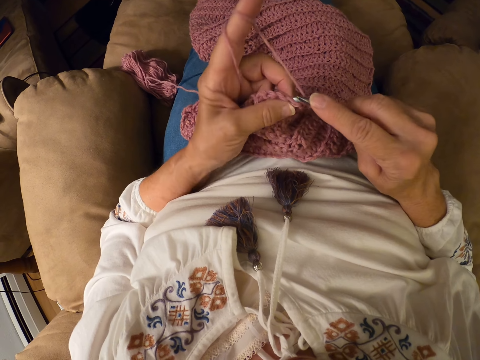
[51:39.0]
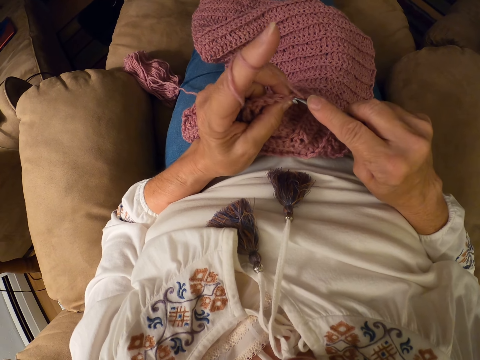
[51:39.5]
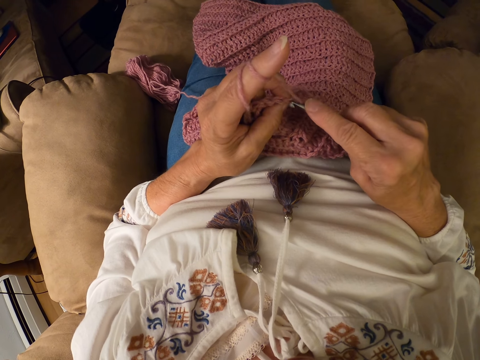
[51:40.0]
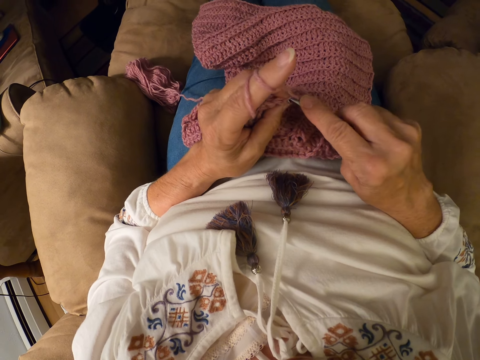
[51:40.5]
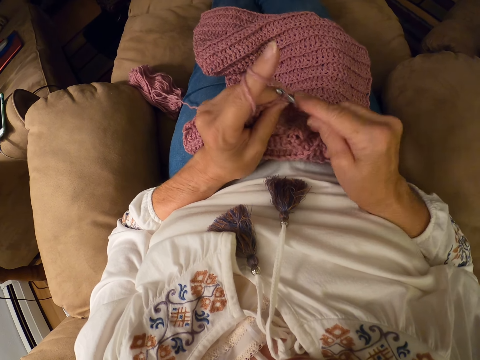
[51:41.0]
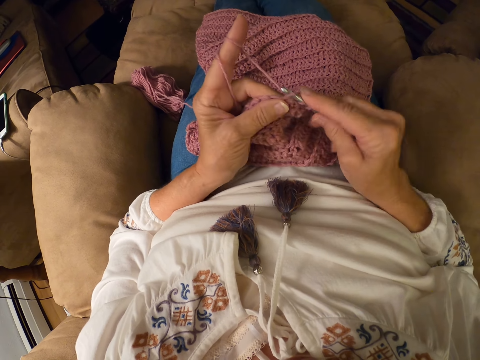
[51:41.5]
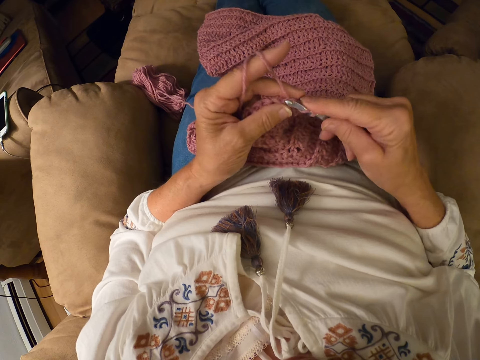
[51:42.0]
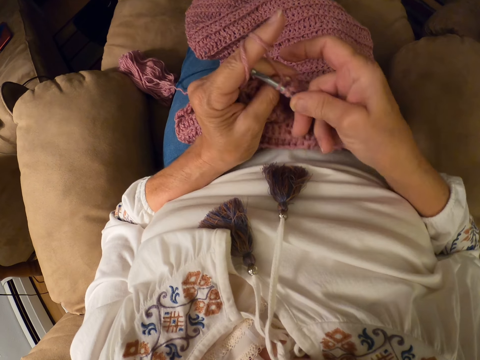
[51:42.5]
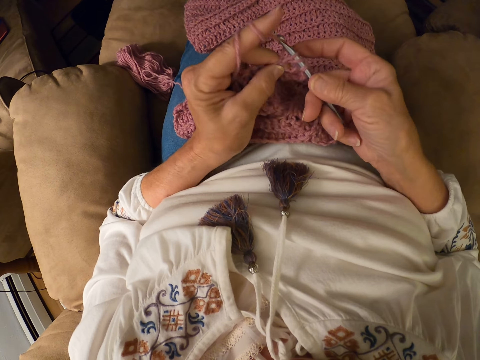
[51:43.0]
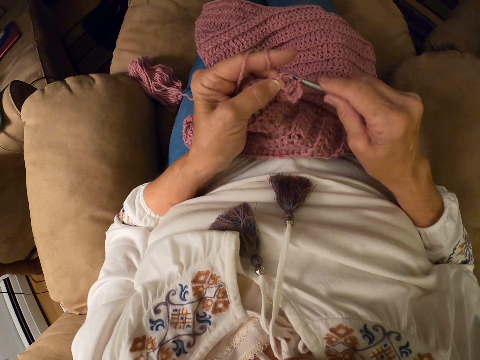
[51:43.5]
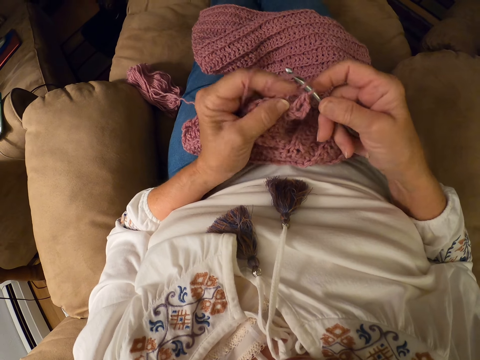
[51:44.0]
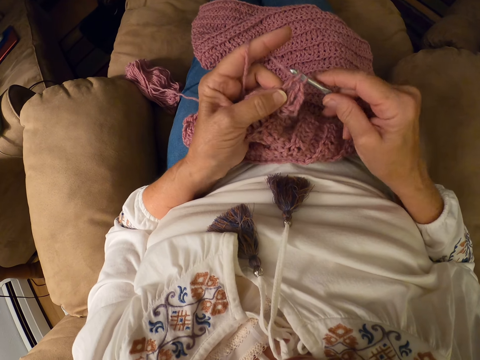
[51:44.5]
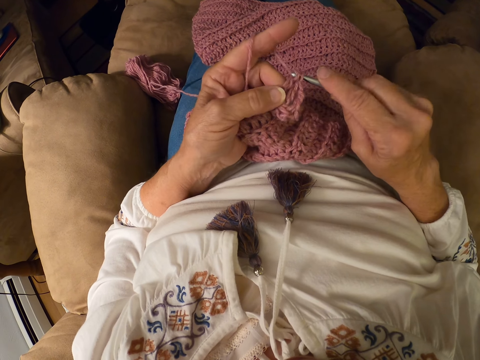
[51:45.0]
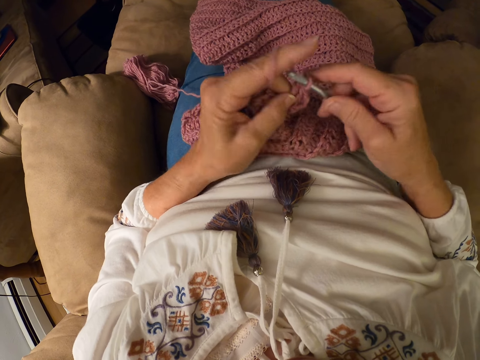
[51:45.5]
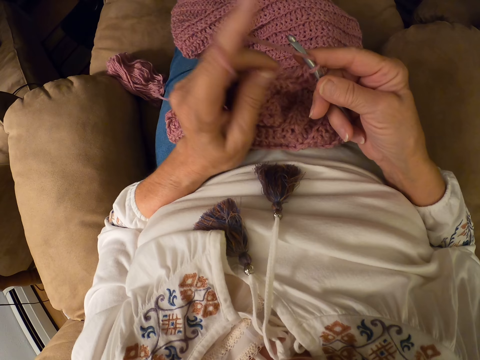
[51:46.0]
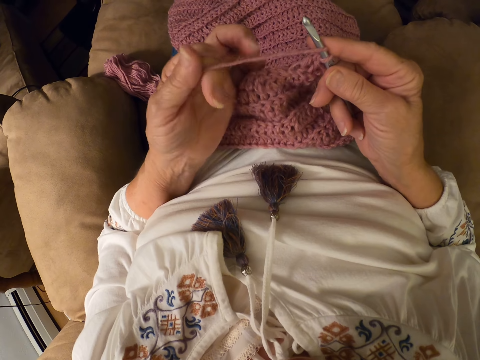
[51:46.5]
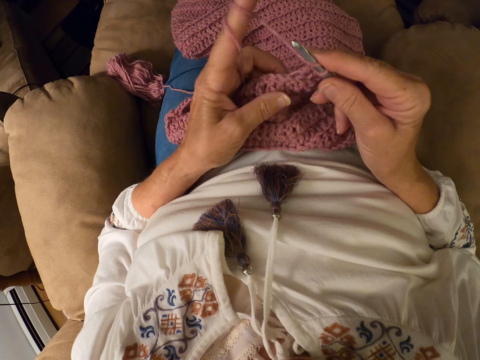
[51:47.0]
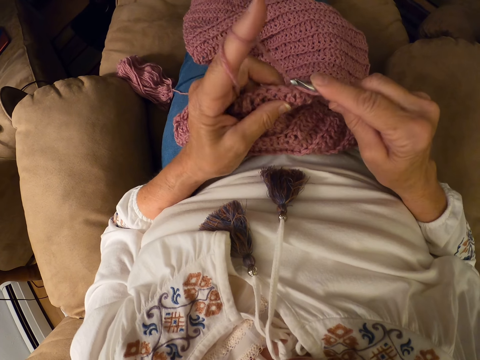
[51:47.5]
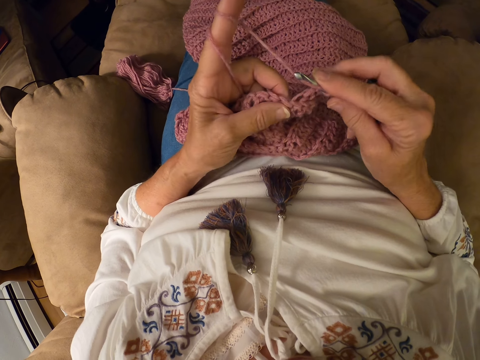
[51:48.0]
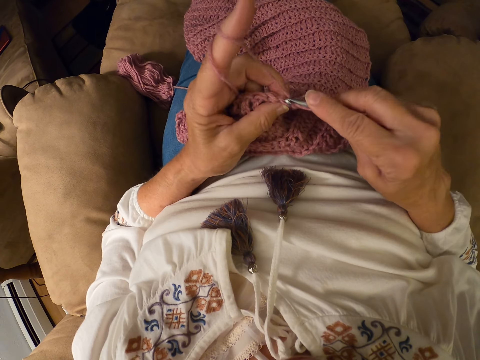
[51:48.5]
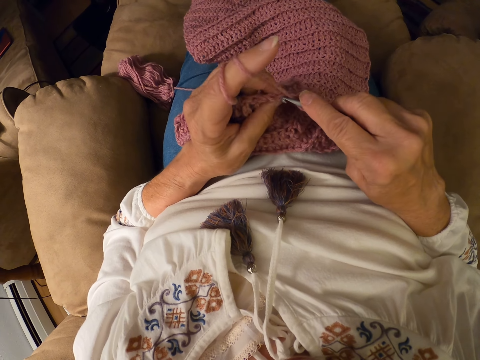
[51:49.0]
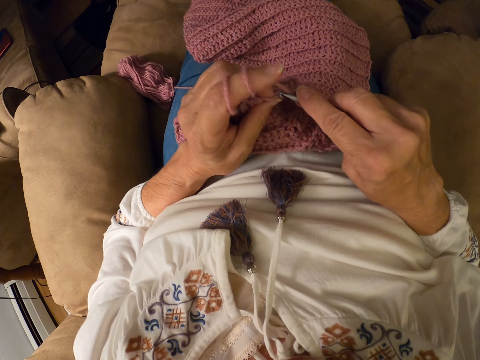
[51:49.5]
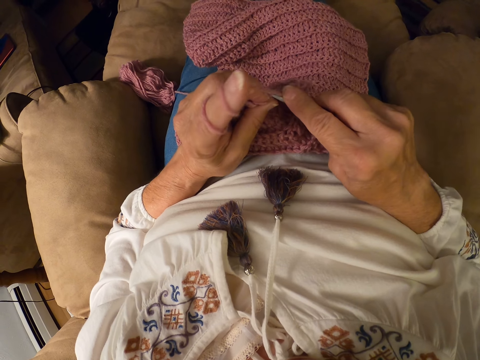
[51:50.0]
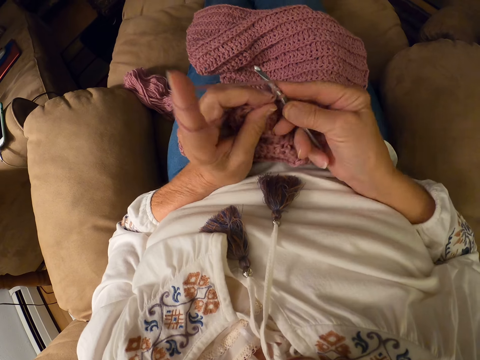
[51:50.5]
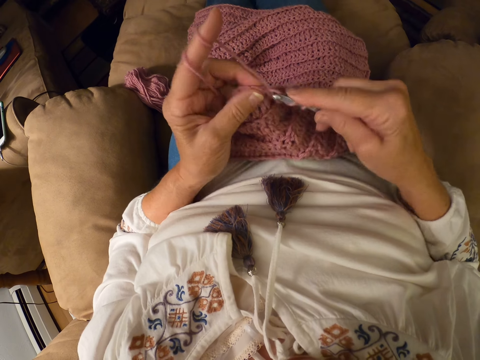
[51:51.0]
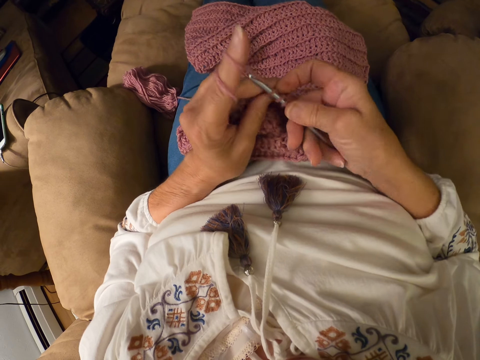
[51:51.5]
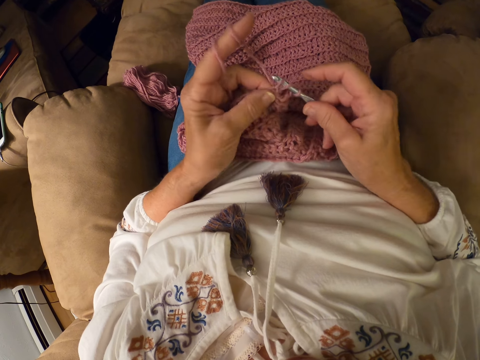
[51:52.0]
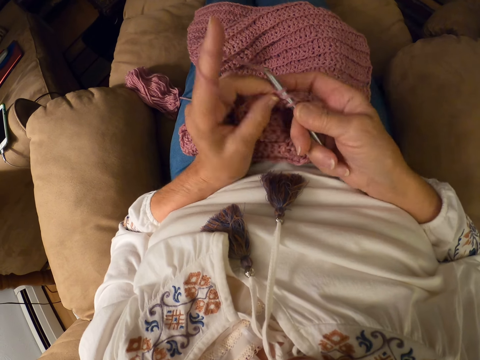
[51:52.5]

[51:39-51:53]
The camera wearer winds the yarn on her left index finger. She crochets the yarn with a crochet hook.

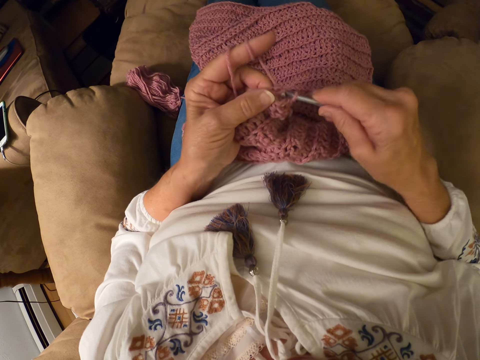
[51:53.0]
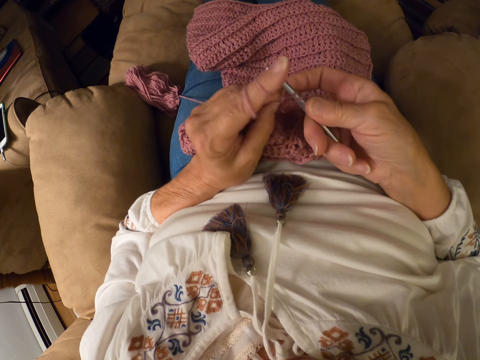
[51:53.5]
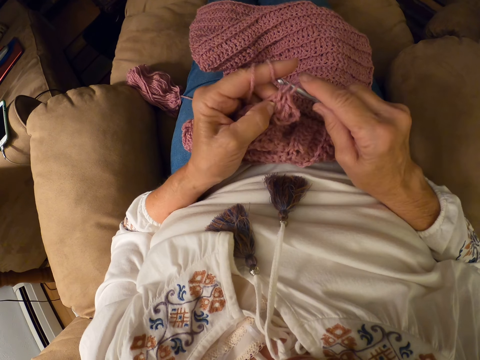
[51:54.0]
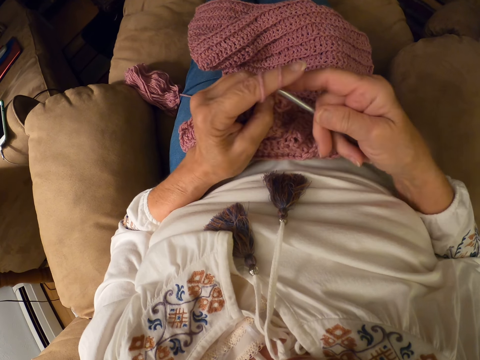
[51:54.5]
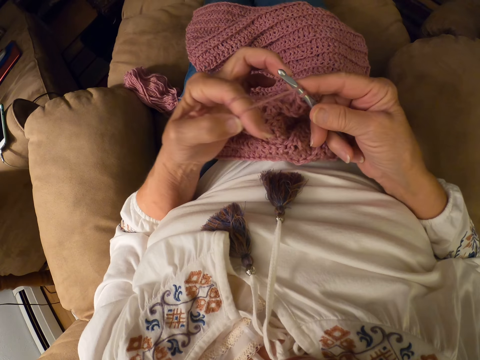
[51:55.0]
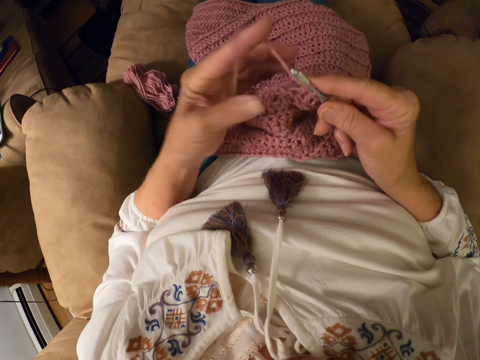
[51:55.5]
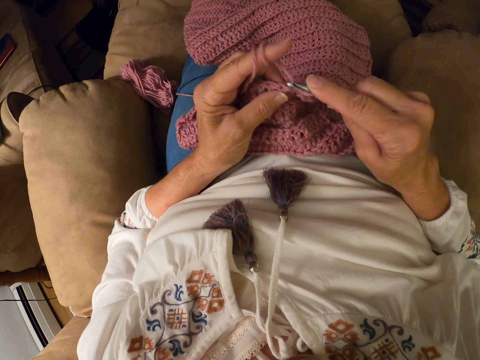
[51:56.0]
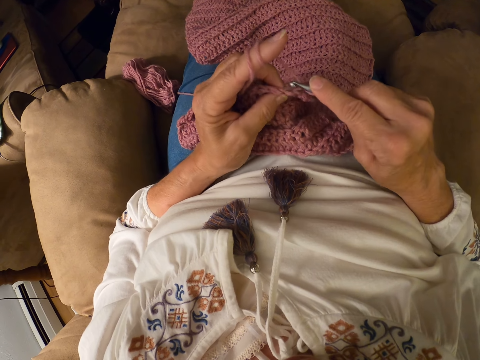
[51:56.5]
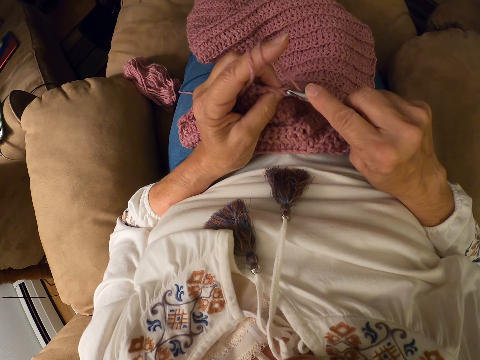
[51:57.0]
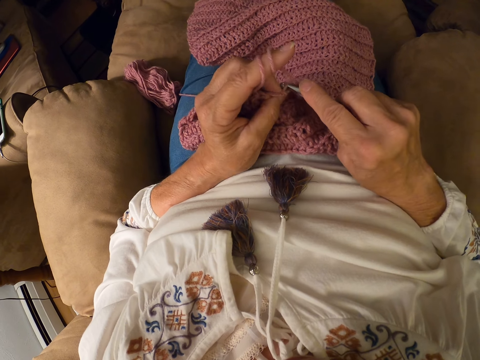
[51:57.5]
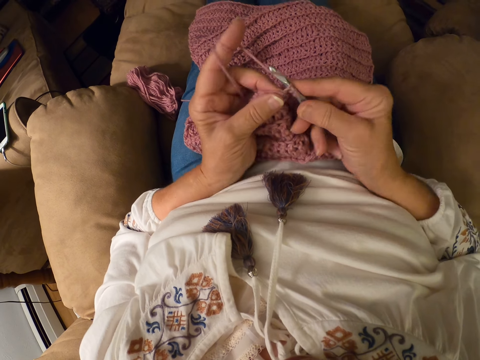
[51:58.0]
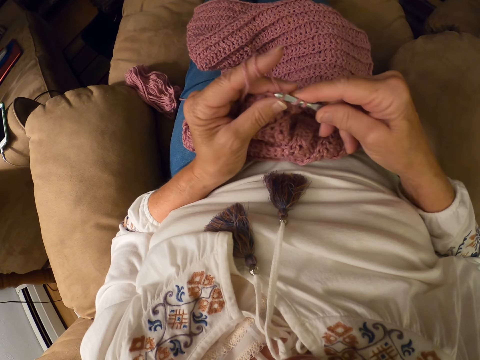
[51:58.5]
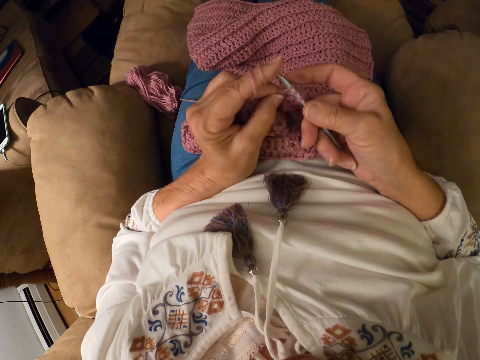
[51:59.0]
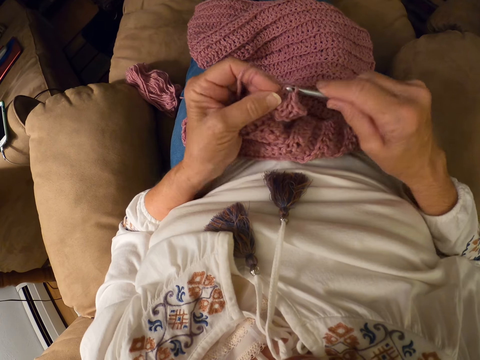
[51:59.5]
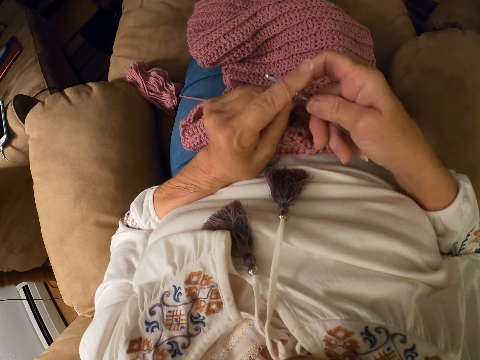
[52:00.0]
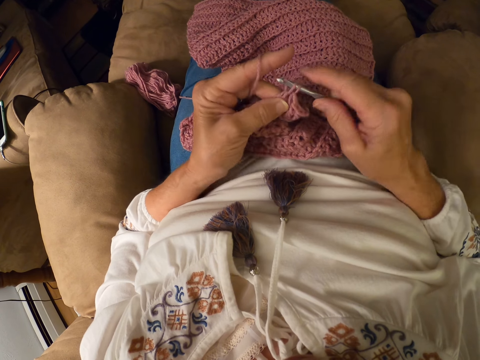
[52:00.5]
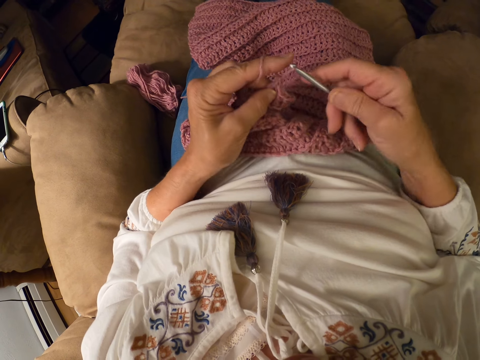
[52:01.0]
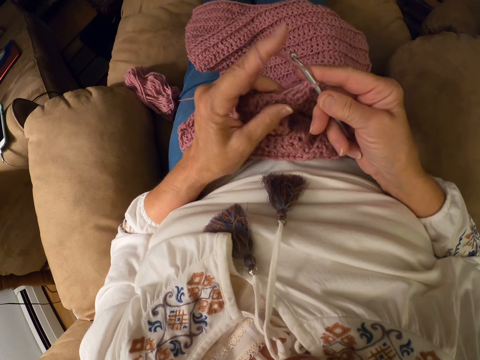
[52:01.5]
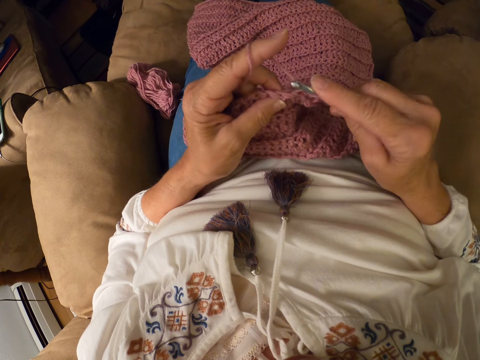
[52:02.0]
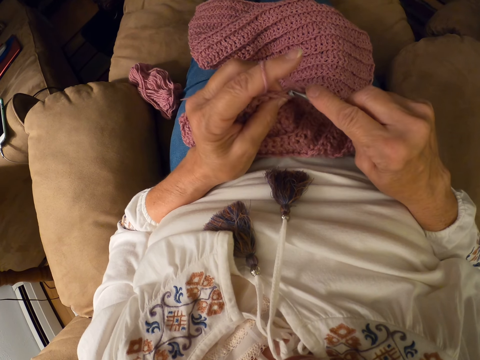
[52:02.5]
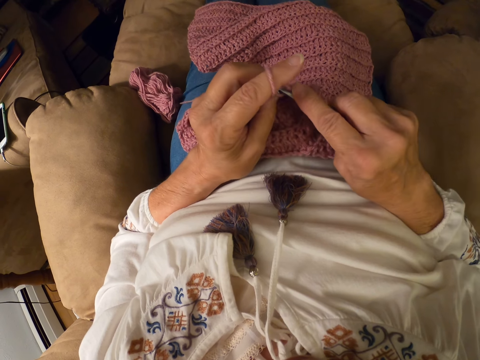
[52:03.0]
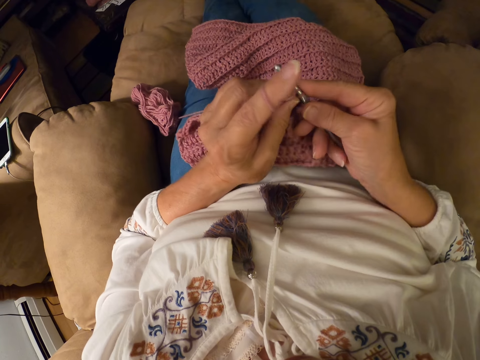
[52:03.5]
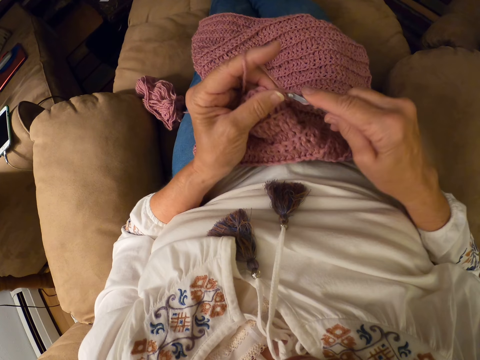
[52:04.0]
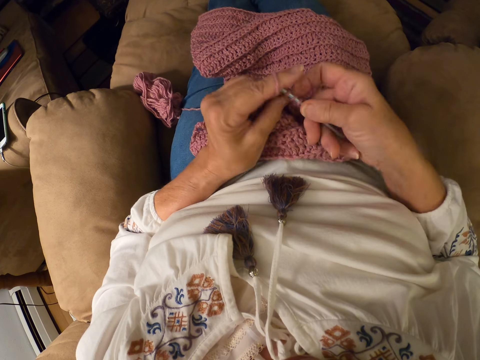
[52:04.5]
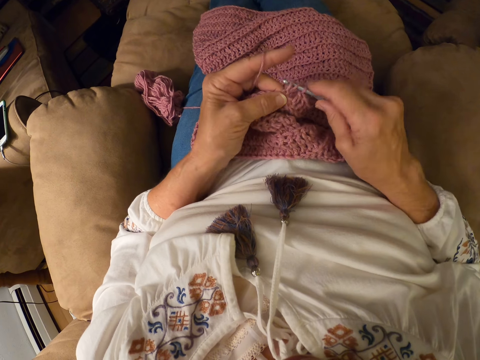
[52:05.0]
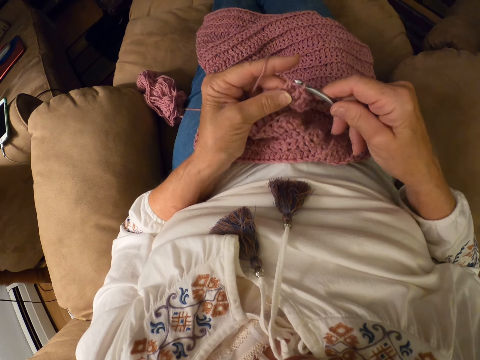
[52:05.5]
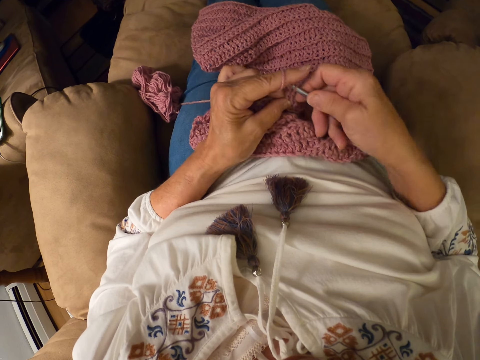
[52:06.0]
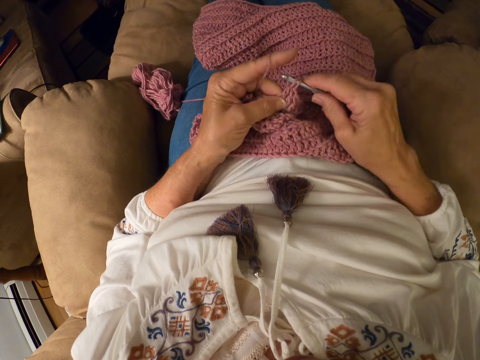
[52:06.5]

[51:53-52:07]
The camera wearer winds the yarn on her left index finger. She crochets the yarn with a crochet hook.
